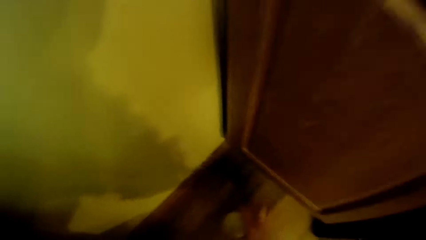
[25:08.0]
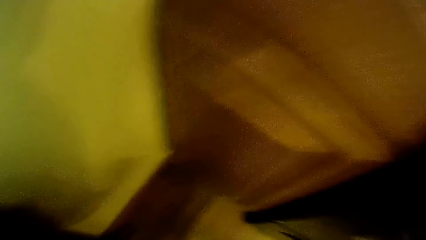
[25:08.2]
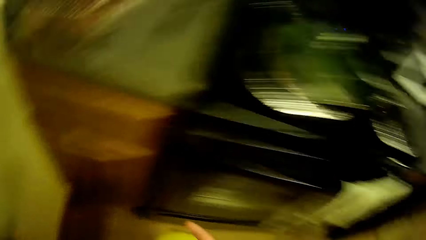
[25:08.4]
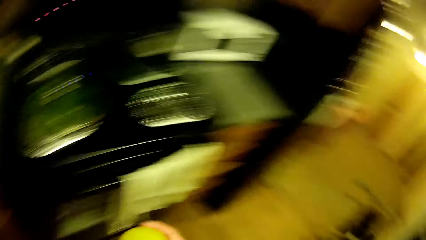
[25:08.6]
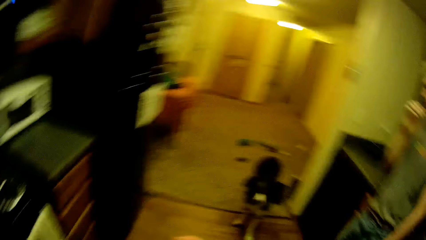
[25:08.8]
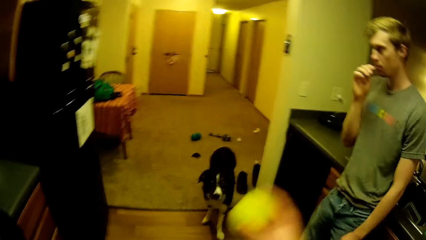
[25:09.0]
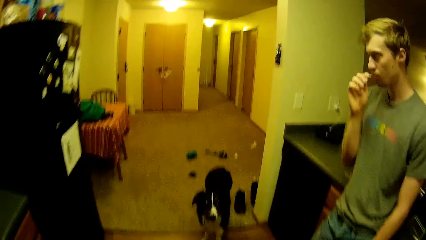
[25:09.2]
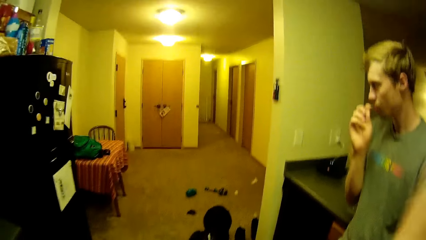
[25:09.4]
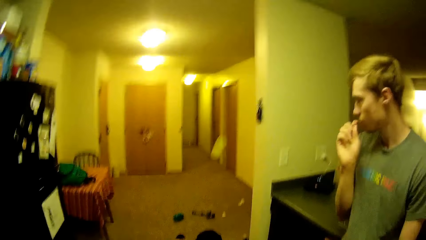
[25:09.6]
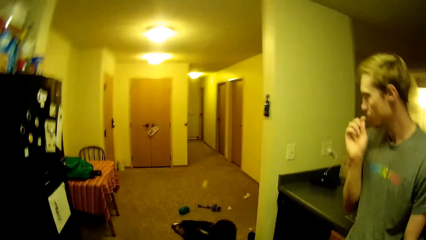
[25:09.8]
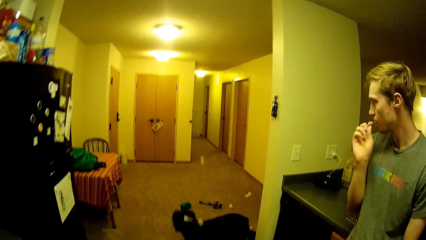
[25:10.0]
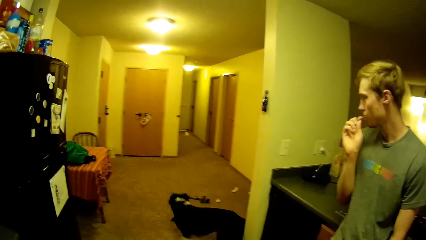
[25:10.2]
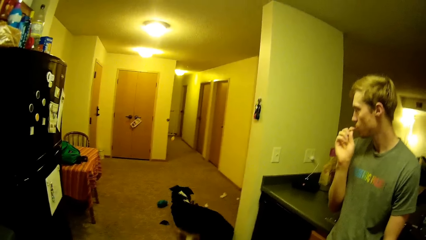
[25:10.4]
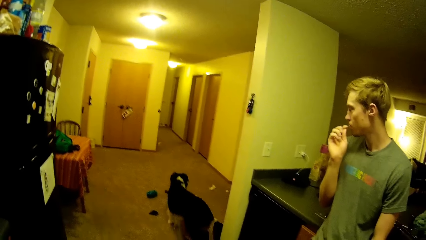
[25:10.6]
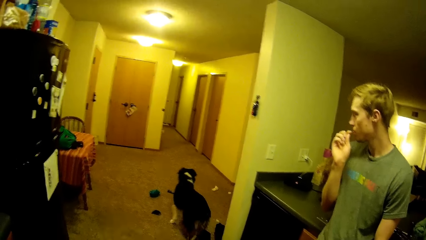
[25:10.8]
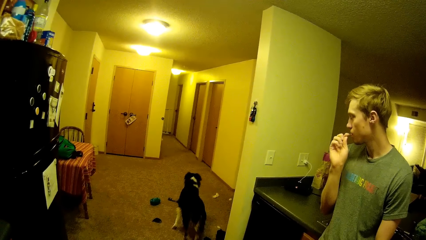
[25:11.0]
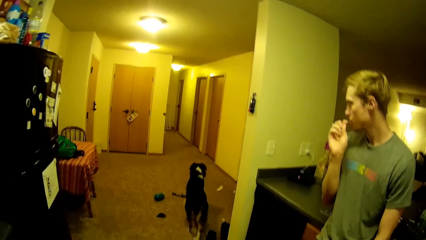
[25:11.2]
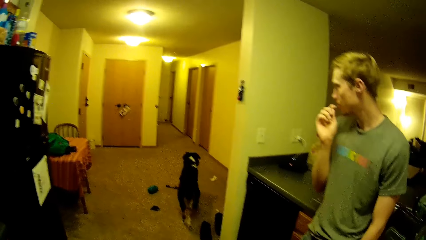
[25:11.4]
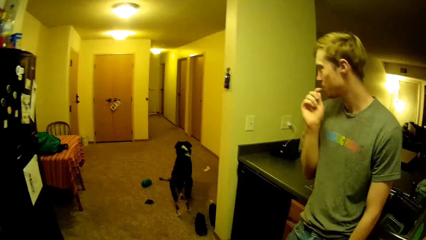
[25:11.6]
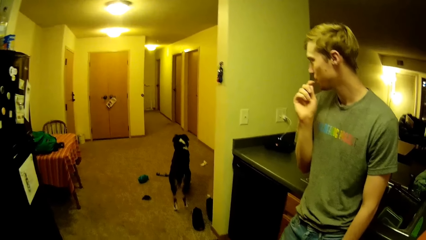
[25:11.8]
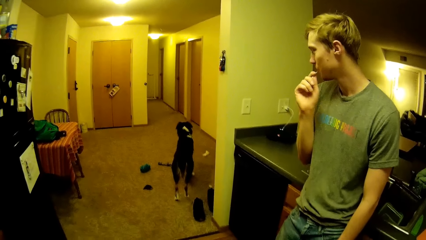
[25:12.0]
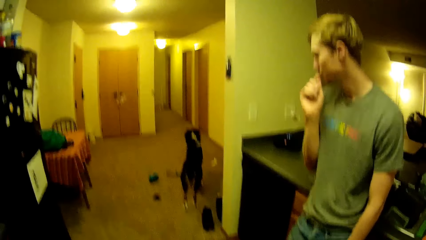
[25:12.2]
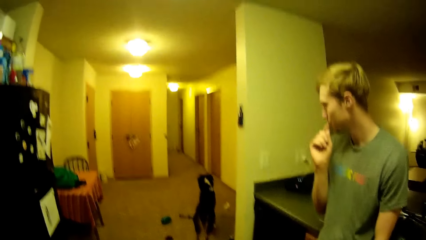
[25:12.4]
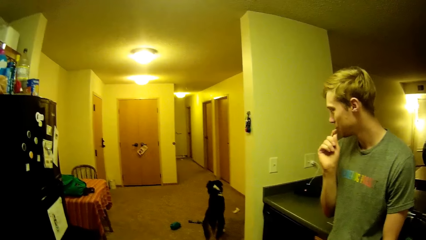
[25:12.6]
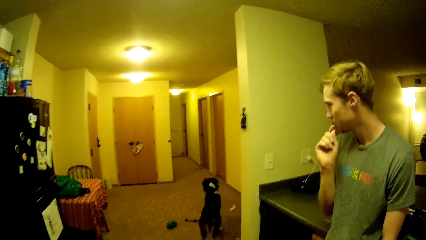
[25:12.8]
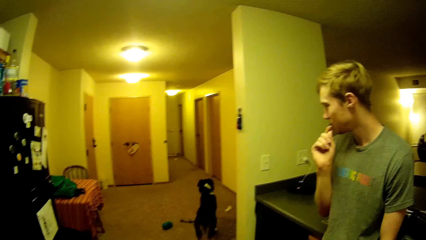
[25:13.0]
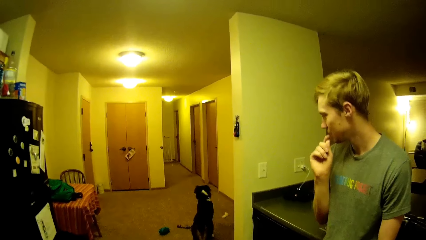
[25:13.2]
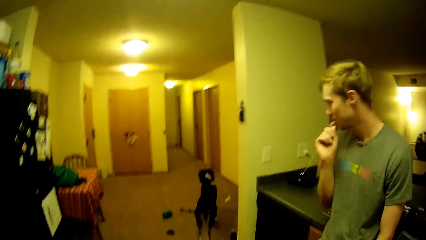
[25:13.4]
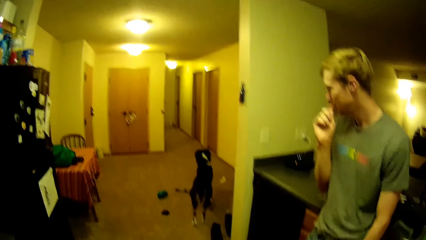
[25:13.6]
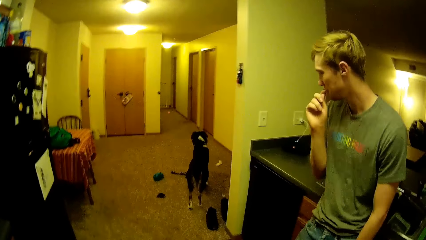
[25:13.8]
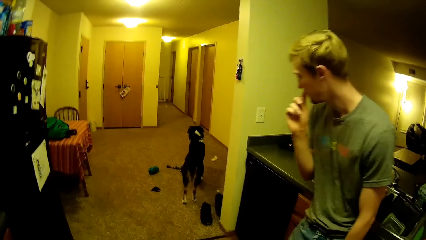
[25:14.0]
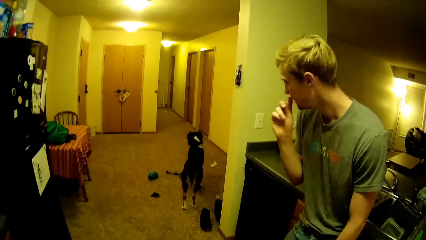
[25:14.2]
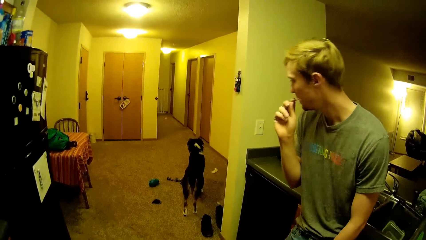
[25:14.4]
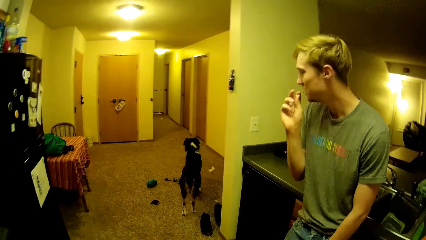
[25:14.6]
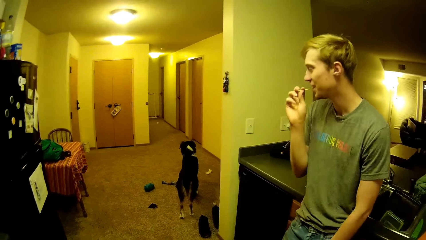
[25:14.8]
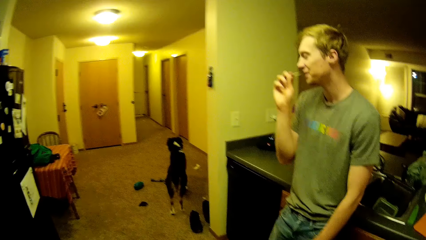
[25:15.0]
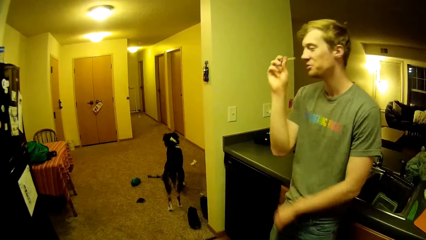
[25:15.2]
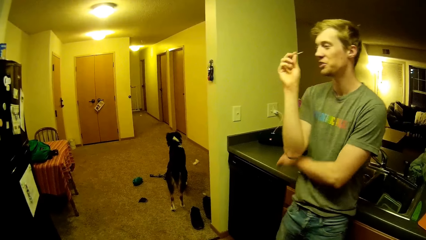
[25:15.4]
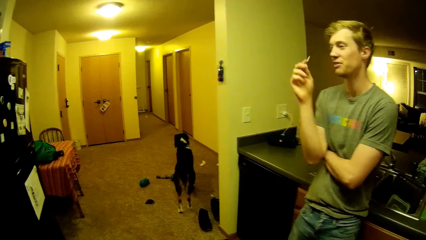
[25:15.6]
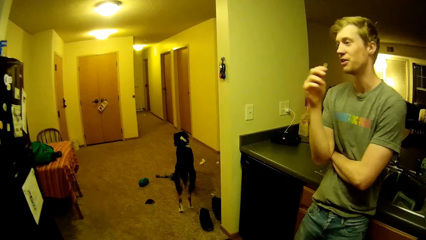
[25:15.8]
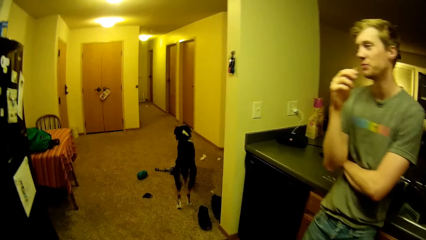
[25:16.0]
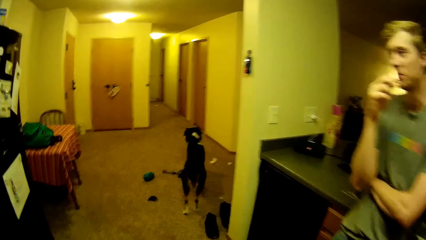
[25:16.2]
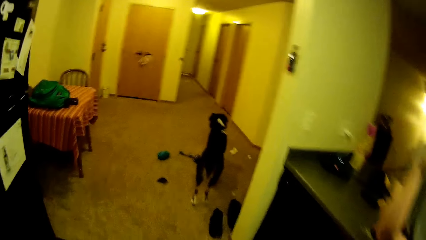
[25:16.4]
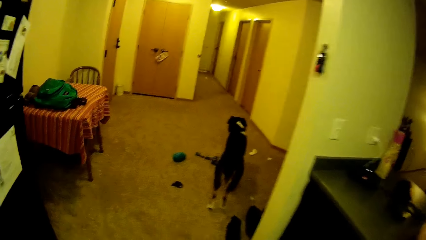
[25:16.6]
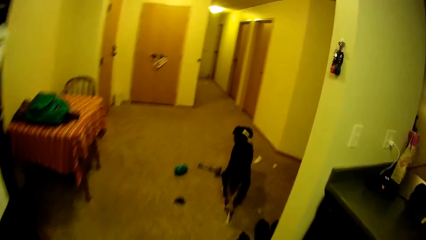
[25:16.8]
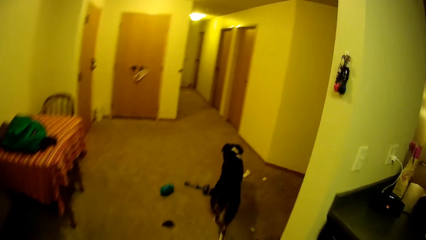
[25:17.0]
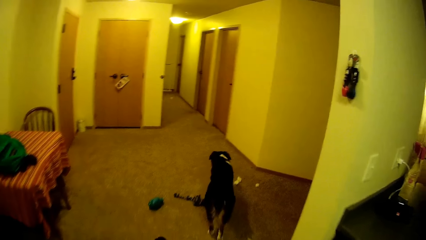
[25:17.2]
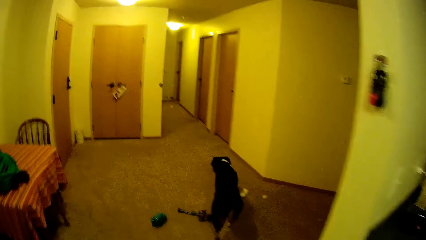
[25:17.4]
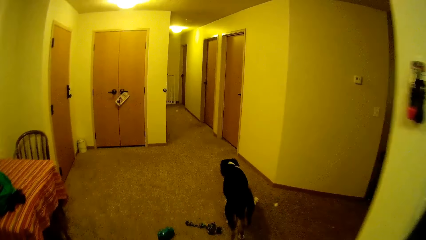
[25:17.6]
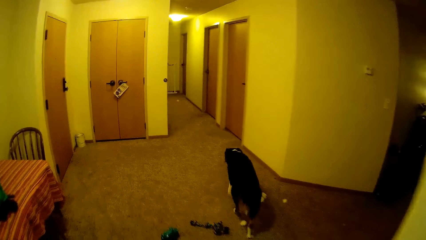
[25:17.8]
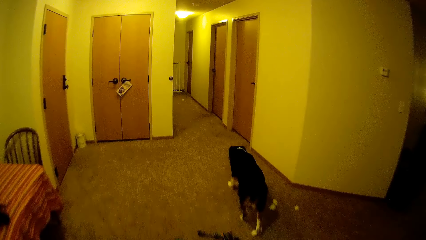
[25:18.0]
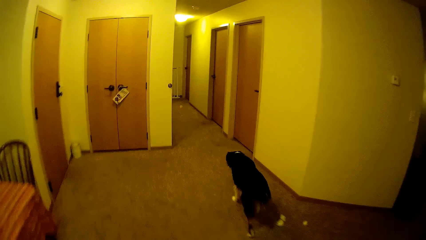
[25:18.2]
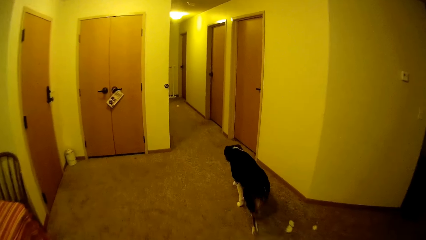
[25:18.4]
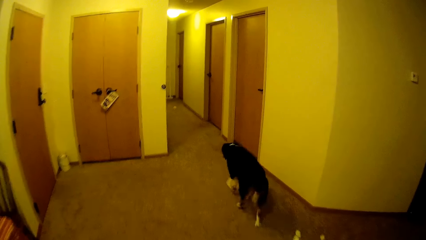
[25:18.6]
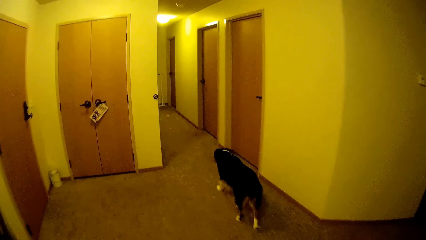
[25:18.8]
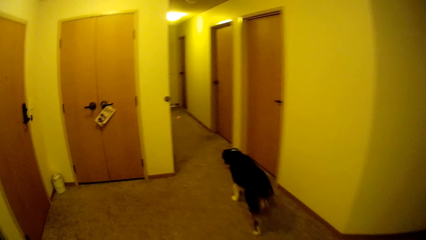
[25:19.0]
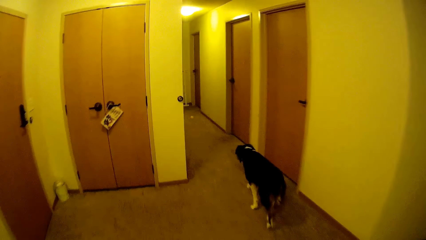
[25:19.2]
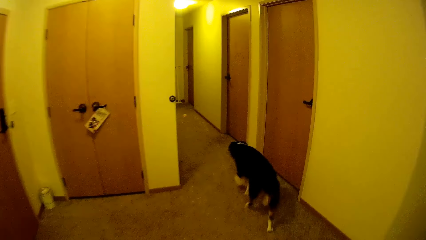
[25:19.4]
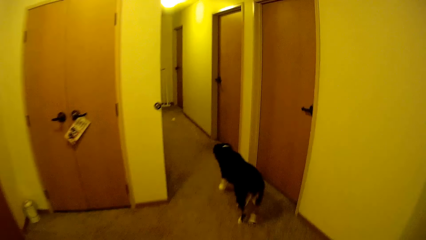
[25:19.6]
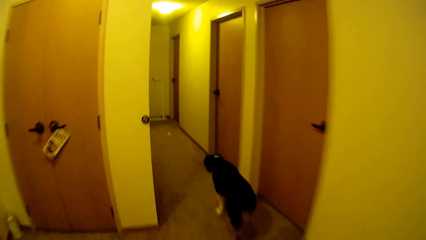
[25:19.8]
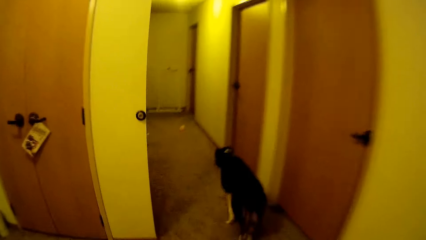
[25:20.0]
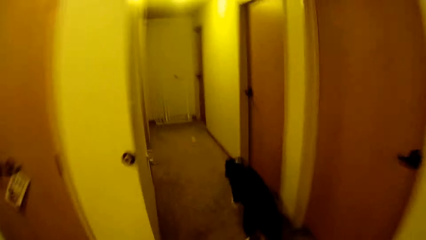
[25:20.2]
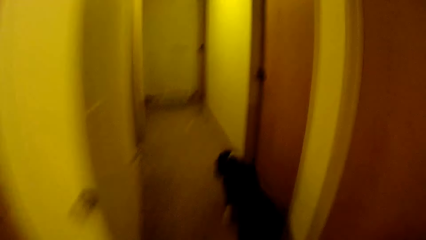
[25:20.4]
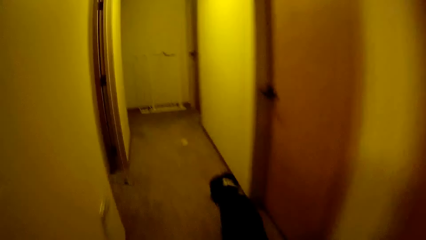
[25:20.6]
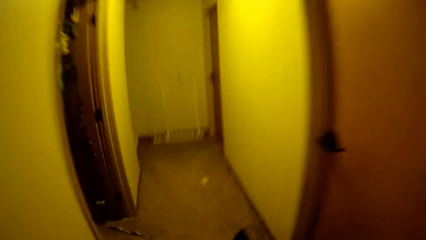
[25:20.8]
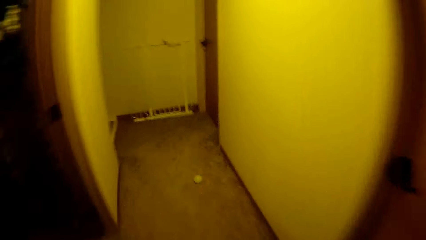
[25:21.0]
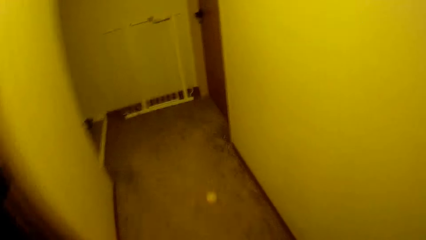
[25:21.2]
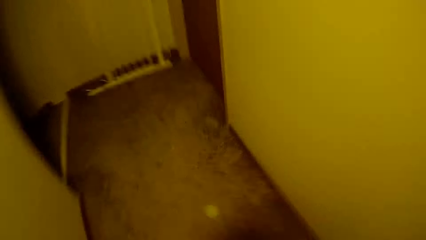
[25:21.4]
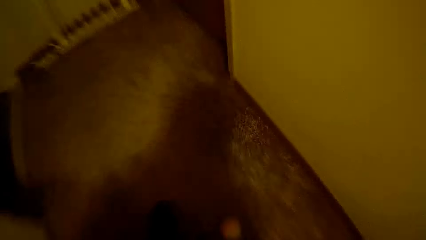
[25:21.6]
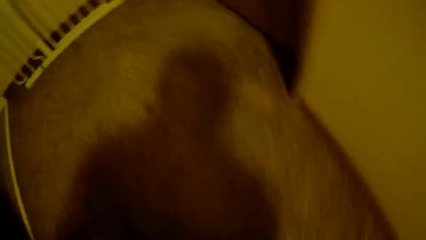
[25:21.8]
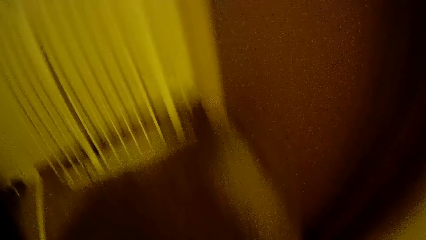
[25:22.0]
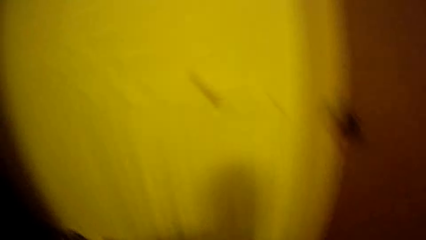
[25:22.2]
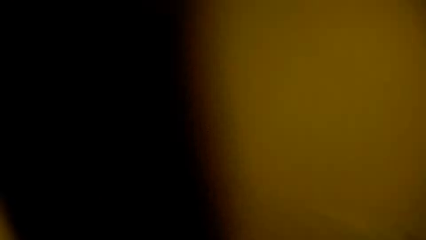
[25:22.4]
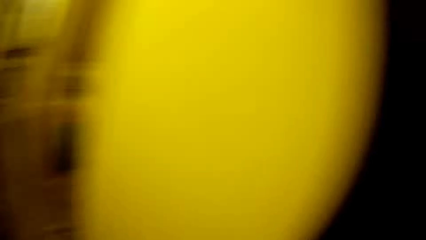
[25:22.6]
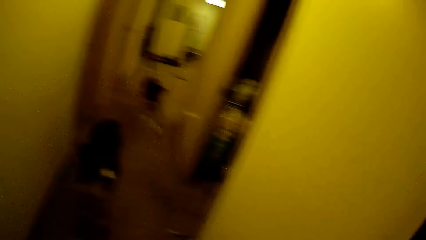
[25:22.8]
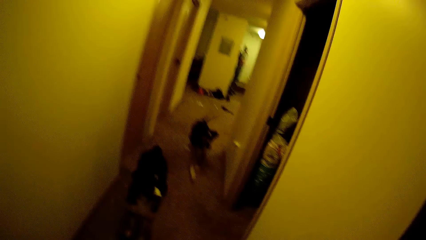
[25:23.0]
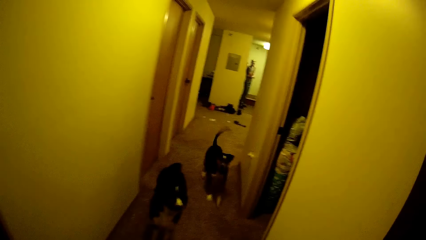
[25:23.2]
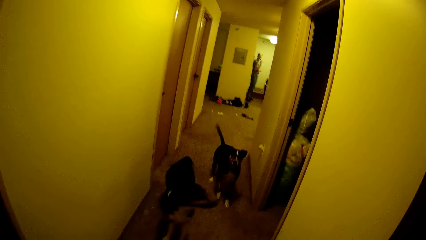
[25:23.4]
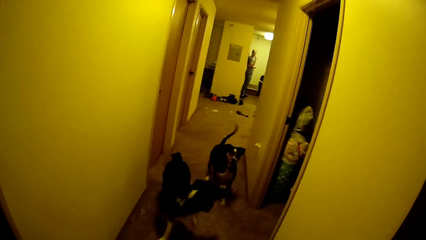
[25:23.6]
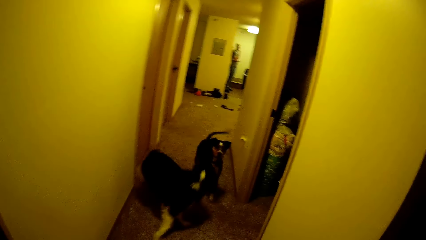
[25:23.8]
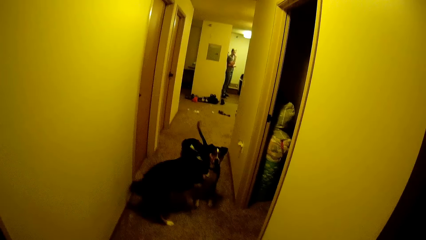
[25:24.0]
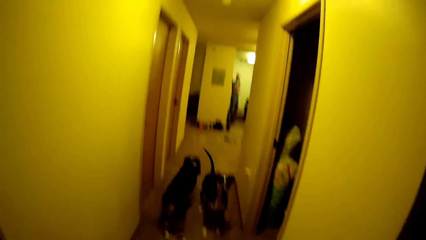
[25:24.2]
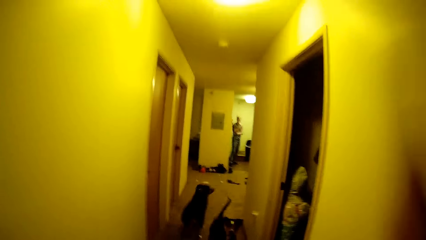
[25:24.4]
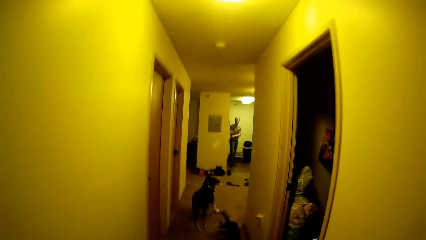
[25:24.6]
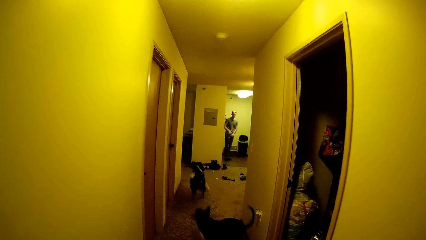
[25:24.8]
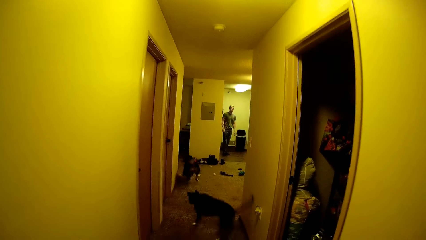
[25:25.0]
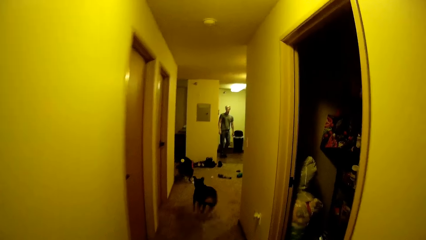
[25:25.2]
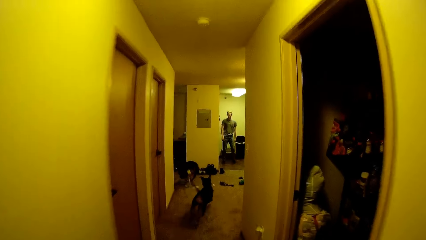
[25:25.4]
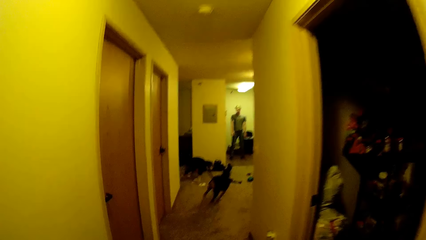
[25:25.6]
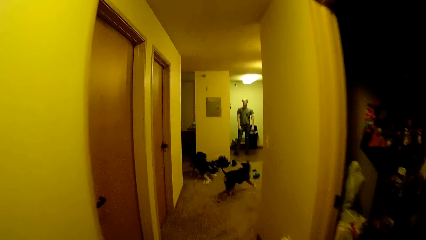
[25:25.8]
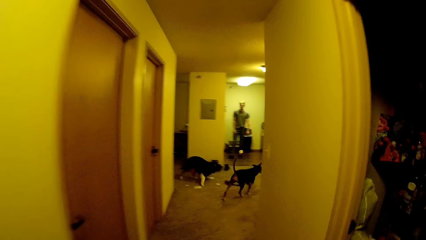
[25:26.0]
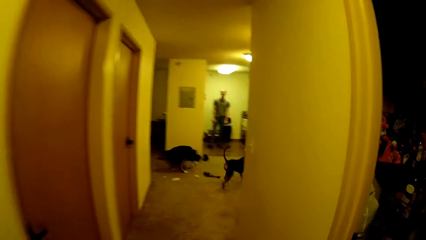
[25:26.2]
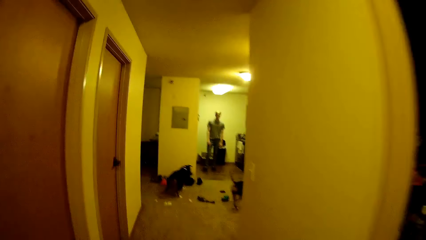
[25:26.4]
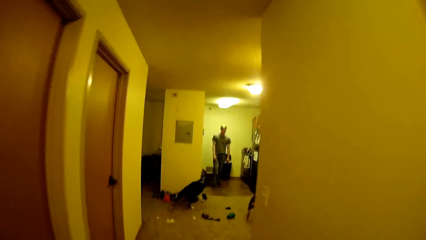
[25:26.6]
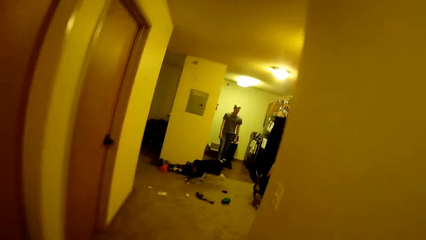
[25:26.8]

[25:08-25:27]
The camera wearer throws the tennis ball with her right hand. The dog turns towards the tennis ball. The man removes the toothpick from his mouth. The camera wearer walks towards the tennis ball. The dog walks towards the tennis ball. The camera wearer walks to the corridor. She picks up something. Another dog runs towards the camera wearer. The camera wearer throws the tennis ball with her right hand. The first dog runs after the tennis ball. The other dog runs after the tennis ball.
